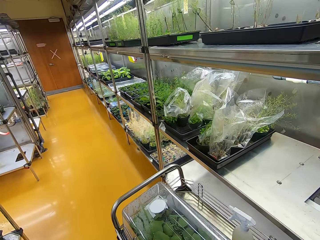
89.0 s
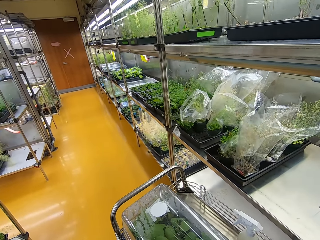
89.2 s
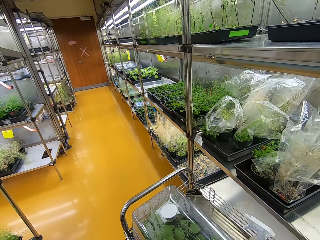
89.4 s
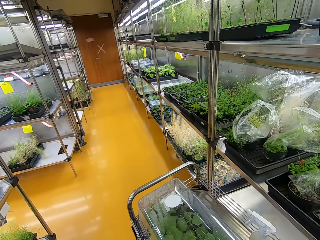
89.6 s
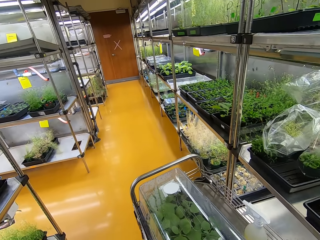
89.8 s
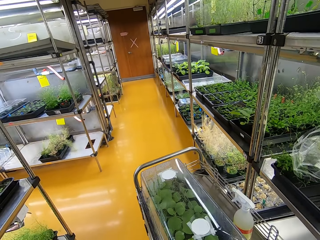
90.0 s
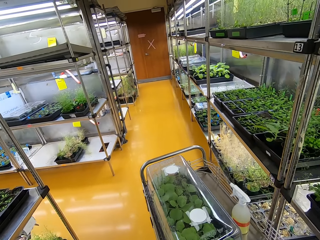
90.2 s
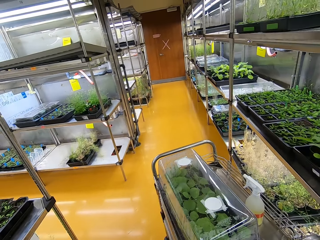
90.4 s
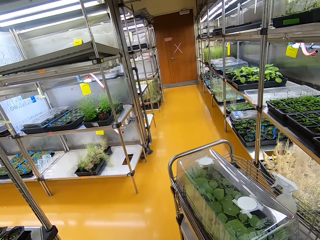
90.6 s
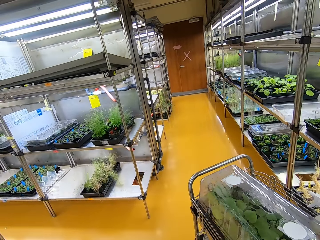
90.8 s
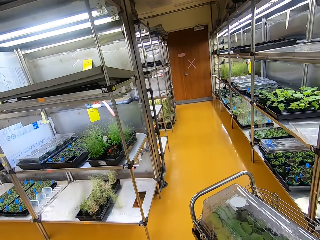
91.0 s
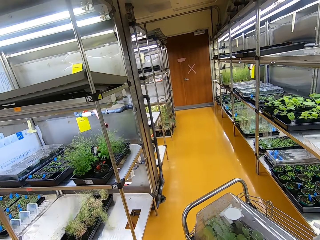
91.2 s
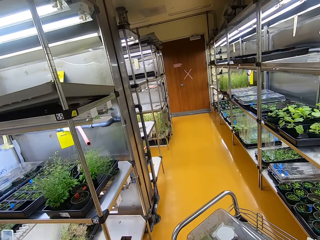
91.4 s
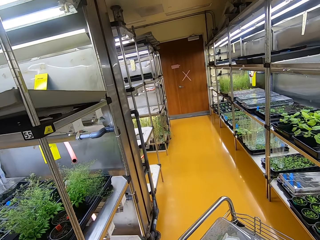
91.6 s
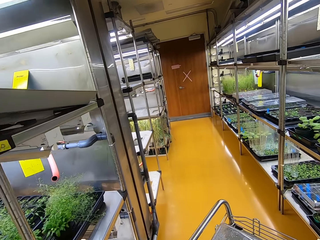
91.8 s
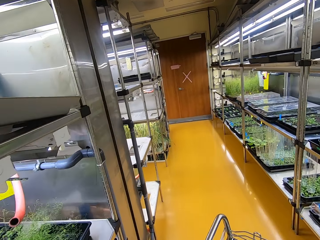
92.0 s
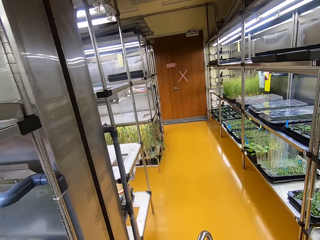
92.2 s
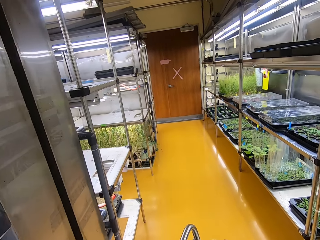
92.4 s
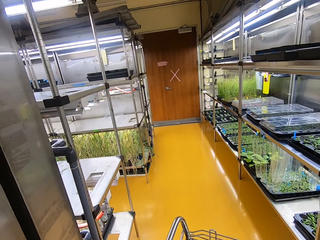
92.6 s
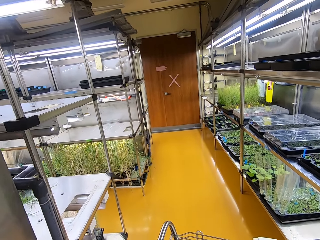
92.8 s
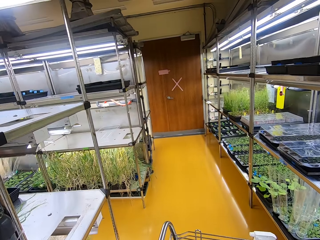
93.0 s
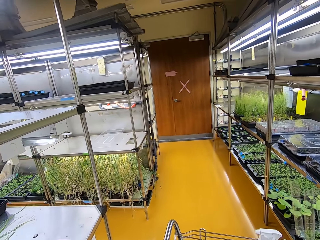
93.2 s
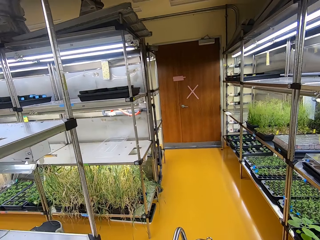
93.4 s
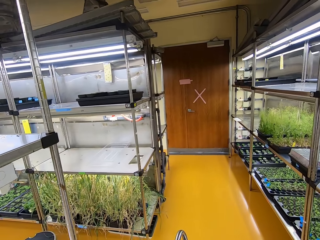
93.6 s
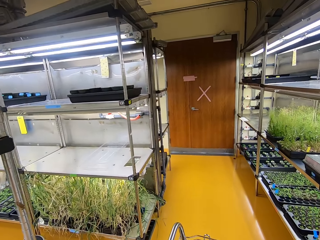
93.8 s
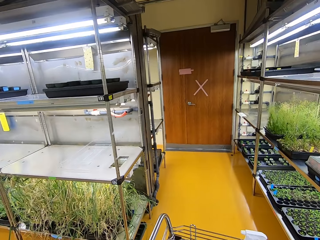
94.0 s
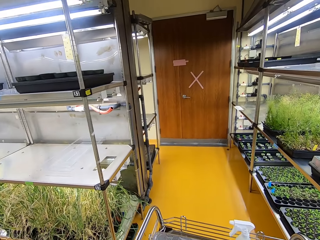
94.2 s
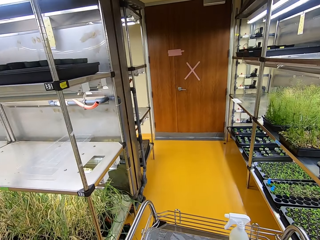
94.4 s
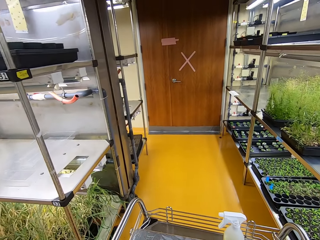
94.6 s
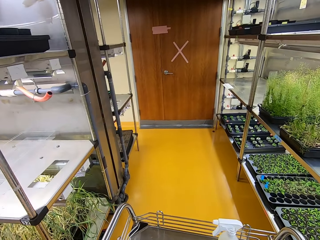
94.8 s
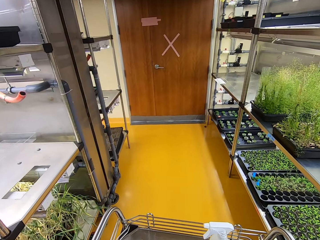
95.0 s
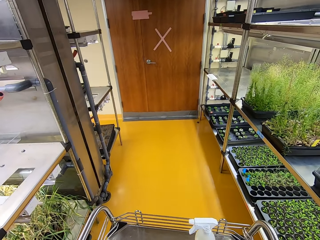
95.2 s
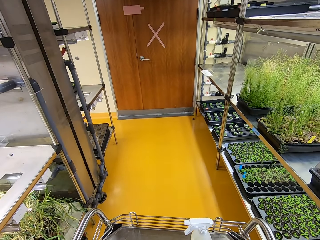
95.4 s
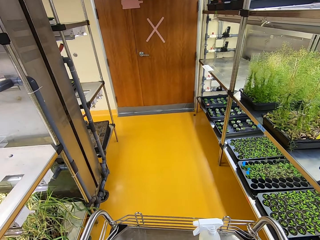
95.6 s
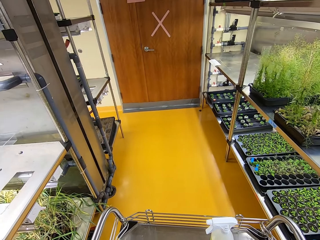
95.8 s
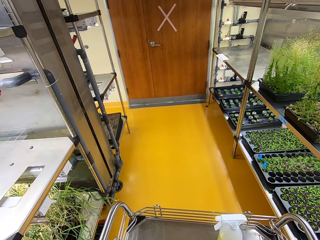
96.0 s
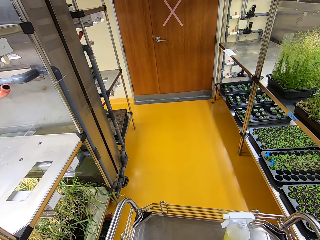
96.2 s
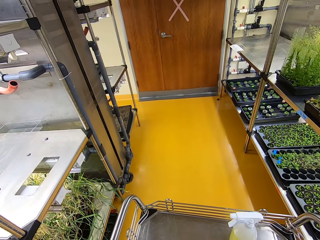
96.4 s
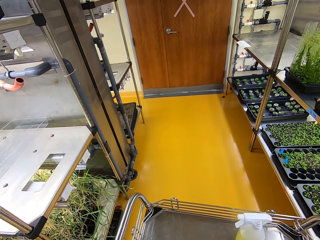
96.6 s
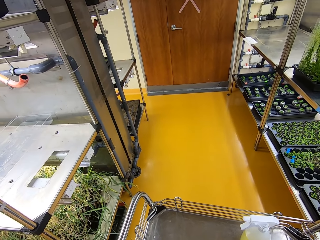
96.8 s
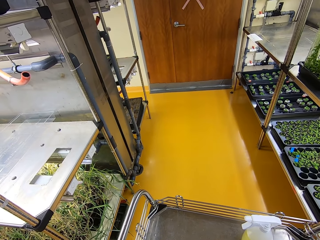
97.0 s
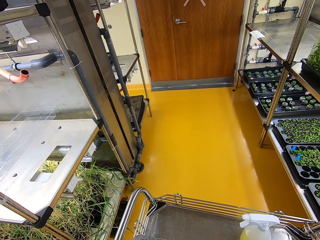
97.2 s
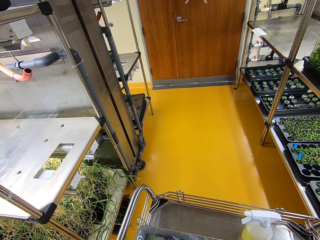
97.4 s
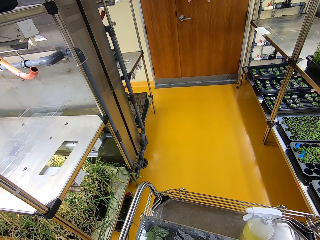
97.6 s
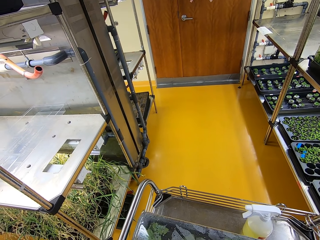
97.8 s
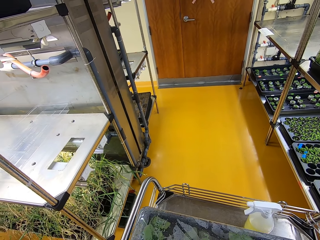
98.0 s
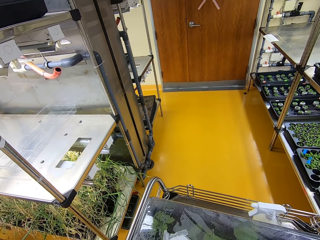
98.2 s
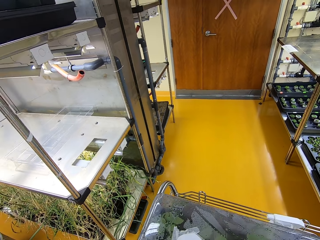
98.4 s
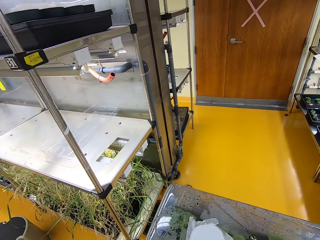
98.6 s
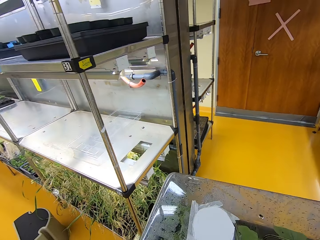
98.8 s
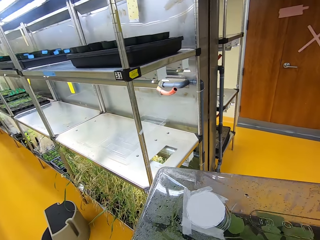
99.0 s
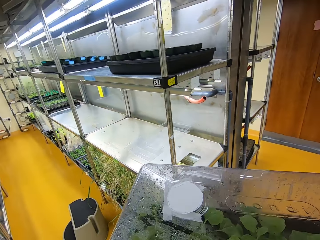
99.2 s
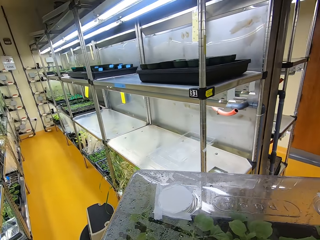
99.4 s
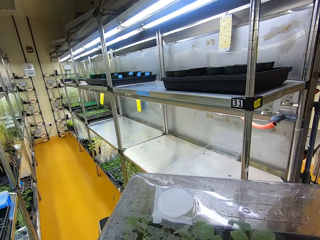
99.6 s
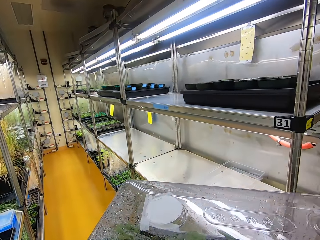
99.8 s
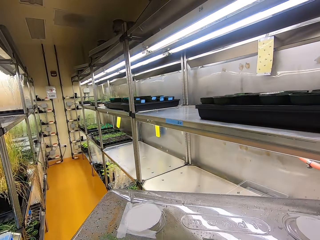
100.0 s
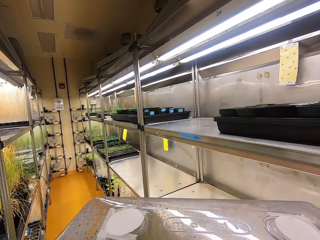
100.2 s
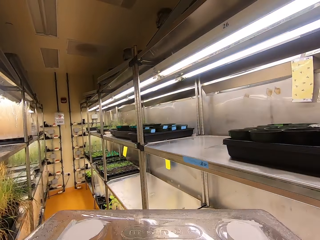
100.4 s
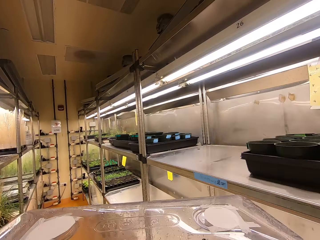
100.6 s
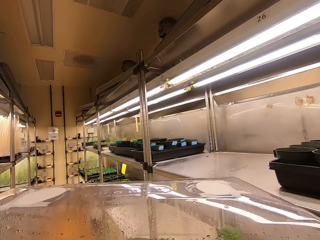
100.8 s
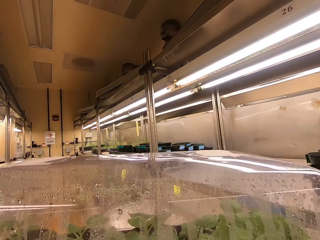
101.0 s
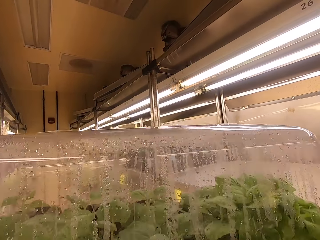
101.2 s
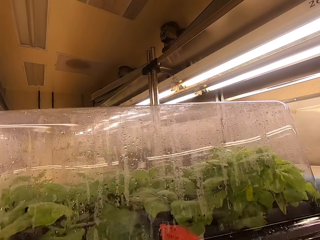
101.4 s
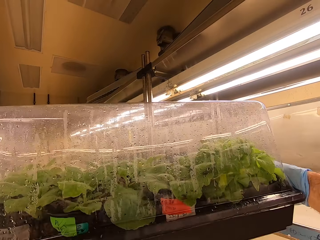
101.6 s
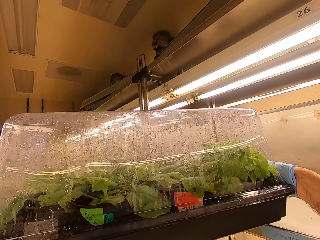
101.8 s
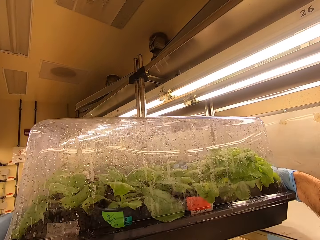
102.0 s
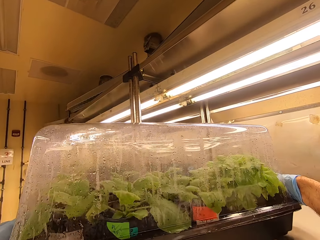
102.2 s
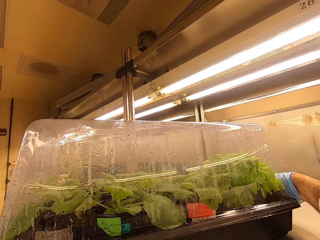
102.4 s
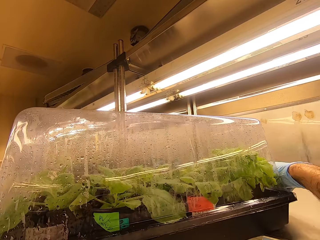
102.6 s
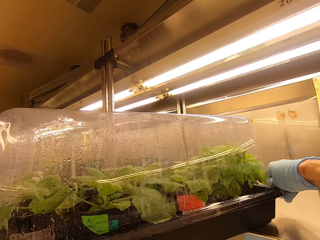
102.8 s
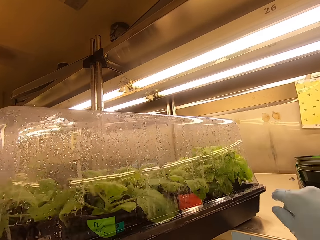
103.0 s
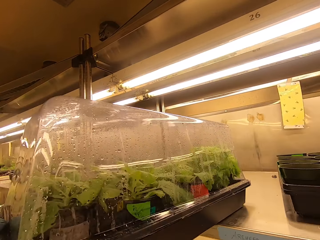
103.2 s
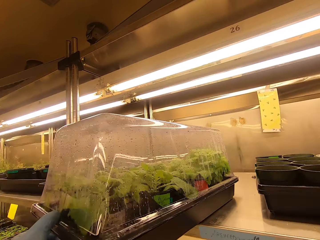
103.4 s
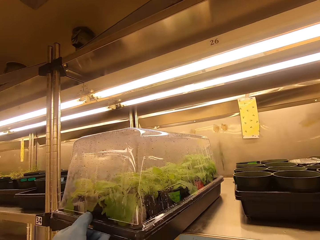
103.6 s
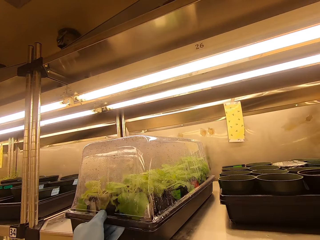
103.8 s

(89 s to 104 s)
The camera wearer stops the trolley. They lift a container from the trolley, walk, and put the container on a shelf.

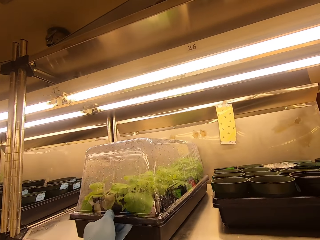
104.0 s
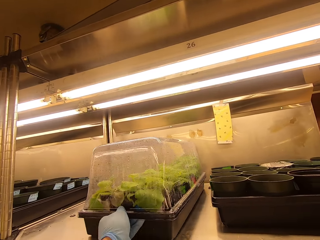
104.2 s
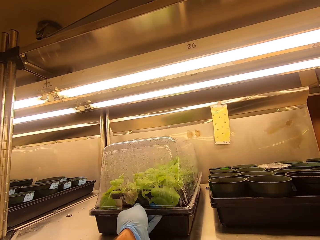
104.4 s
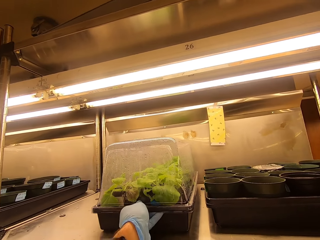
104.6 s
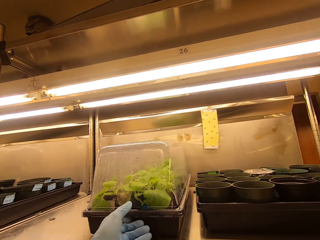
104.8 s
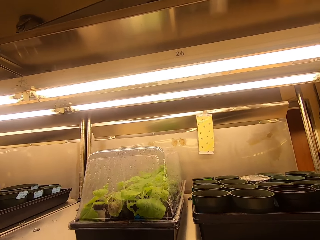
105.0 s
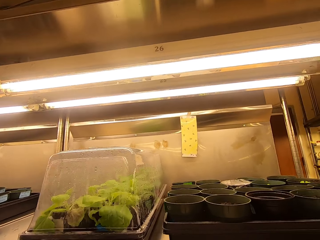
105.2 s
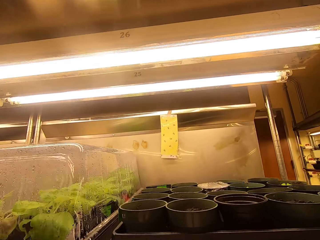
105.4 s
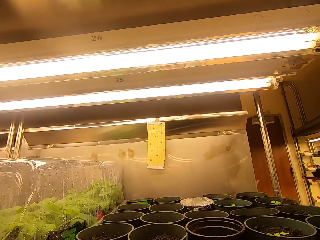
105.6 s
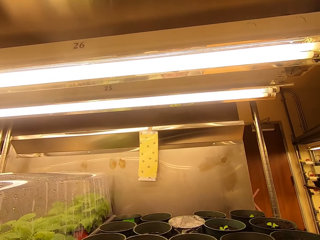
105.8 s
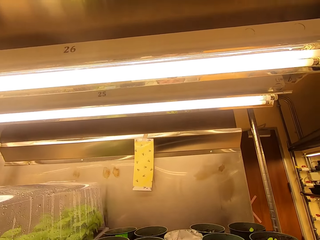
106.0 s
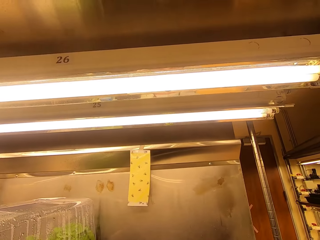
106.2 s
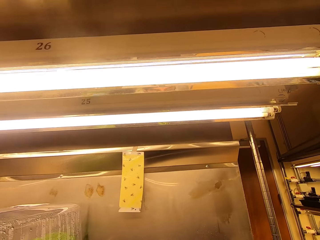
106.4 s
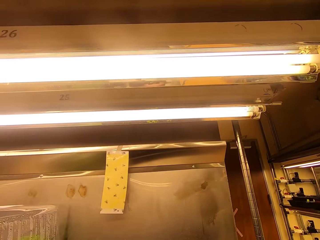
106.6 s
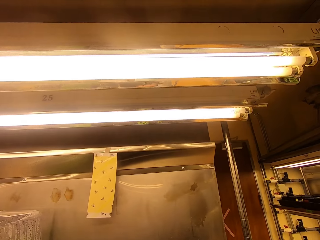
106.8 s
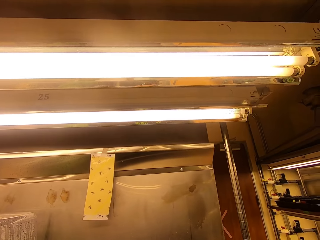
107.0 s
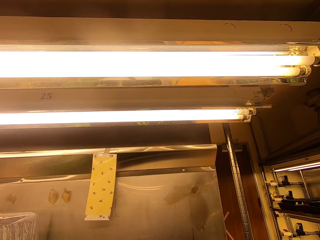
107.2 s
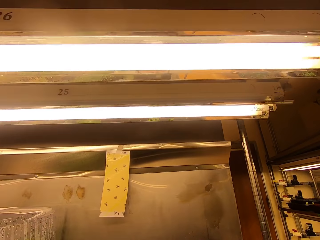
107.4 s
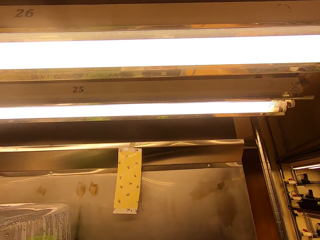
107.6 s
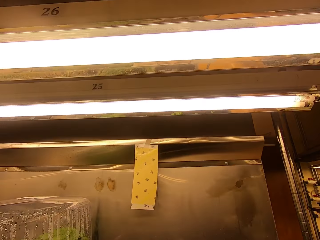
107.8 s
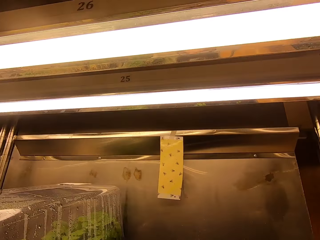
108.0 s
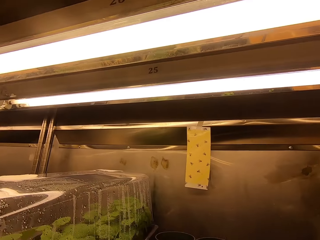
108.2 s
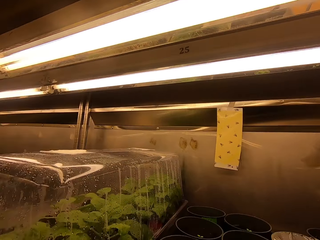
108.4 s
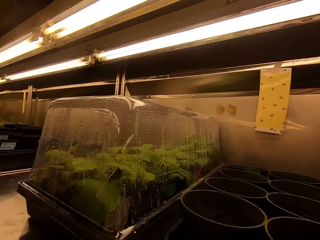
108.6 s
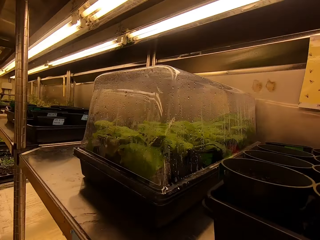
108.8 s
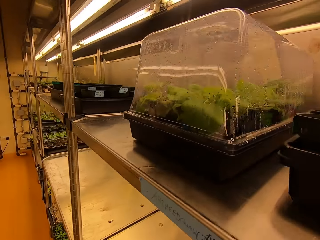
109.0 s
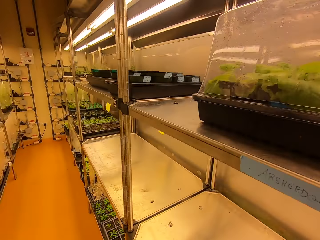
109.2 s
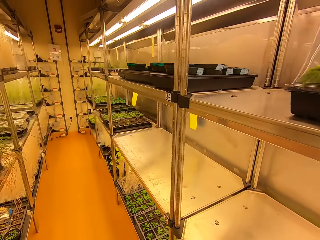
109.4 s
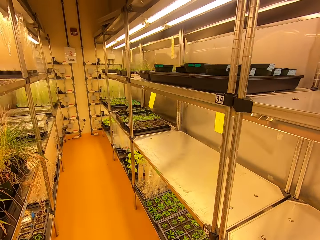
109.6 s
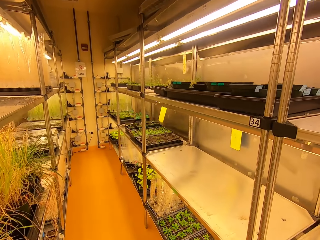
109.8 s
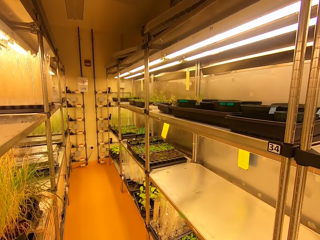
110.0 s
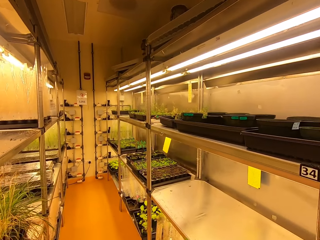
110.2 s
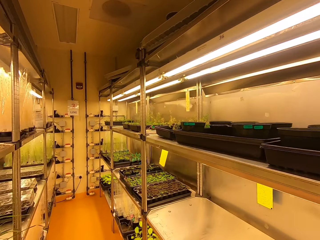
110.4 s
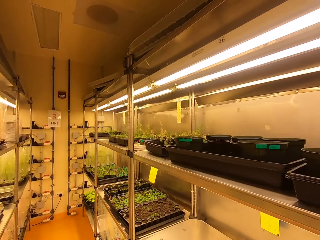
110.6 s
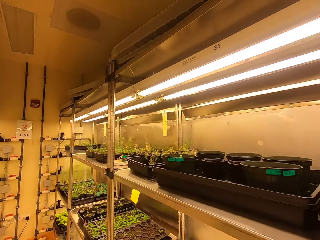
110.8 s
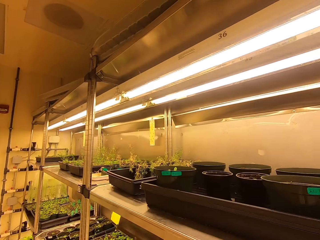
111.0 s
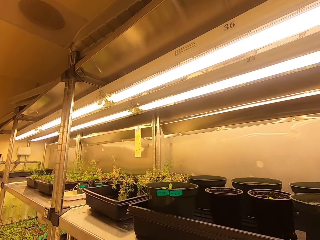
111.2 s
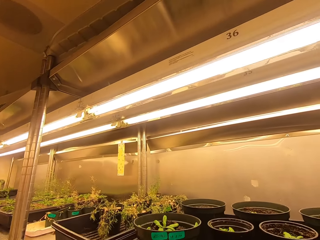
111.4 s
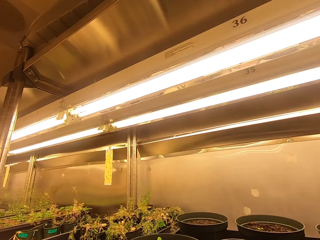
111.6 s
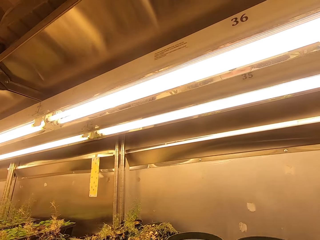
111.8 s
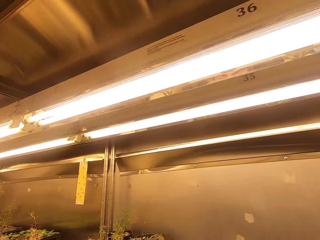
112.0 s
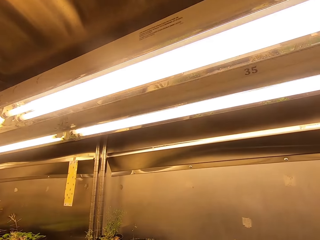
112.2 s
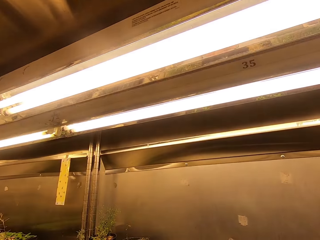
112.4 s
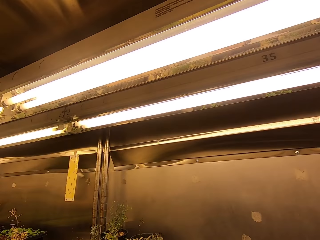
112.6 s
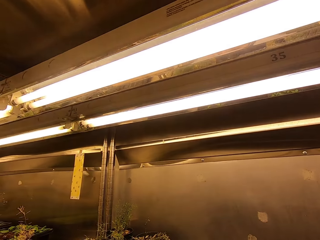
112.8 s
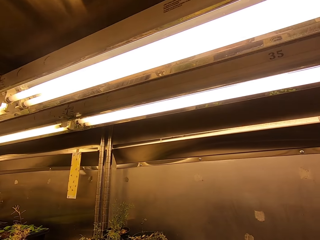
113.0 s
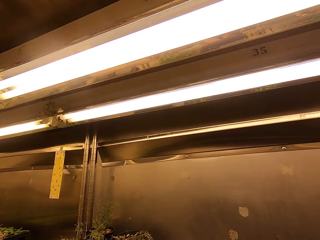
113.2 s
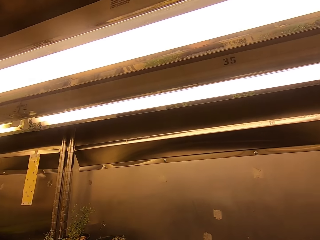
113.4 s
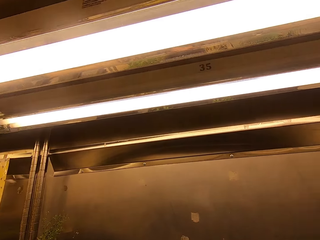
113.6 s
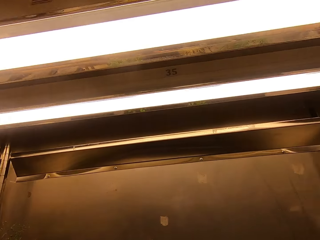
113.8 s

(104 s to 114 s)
The camera wearer walks around and looks around.
